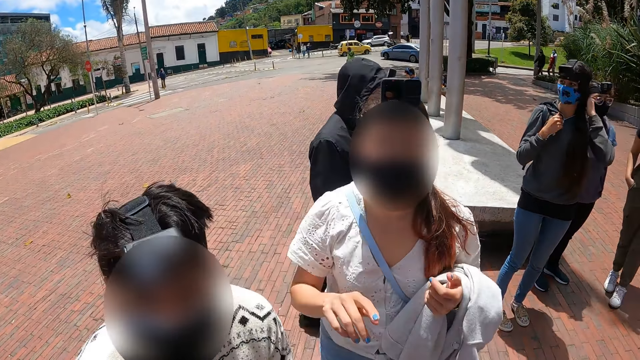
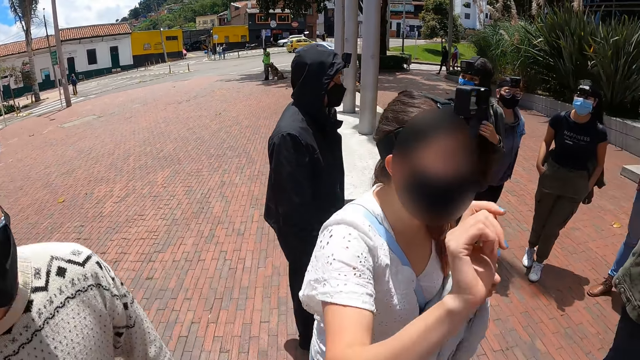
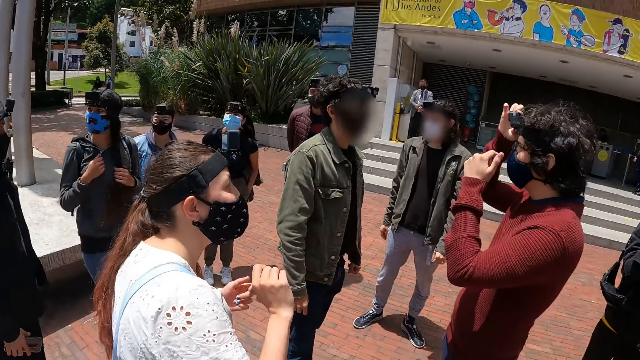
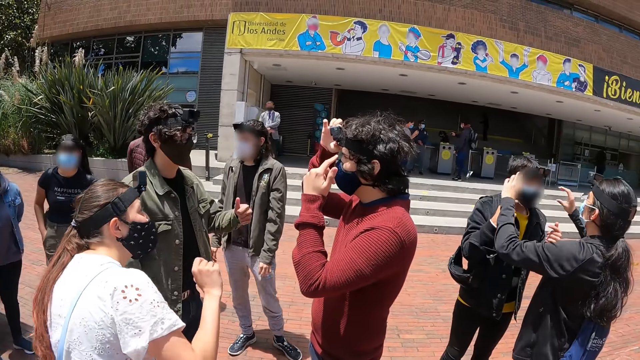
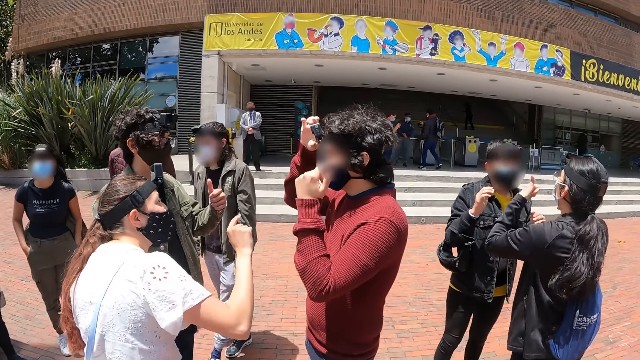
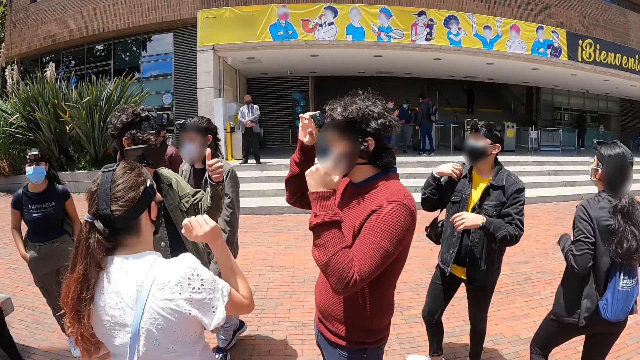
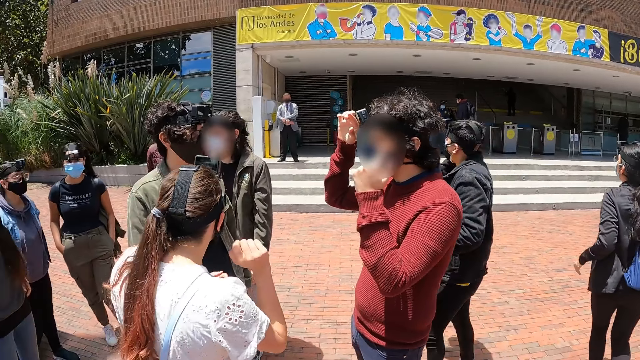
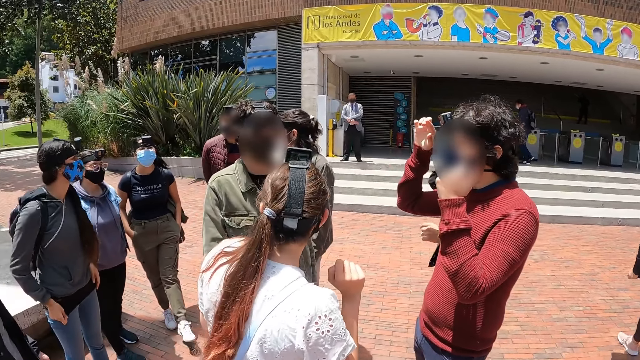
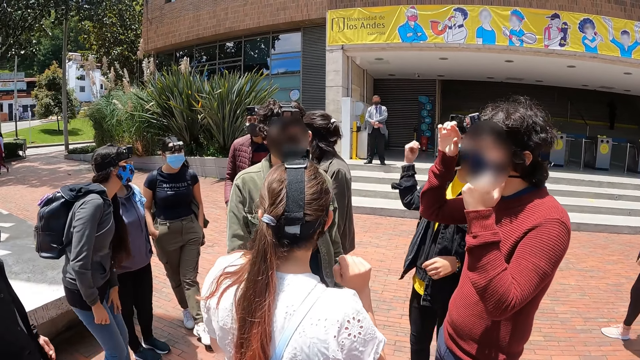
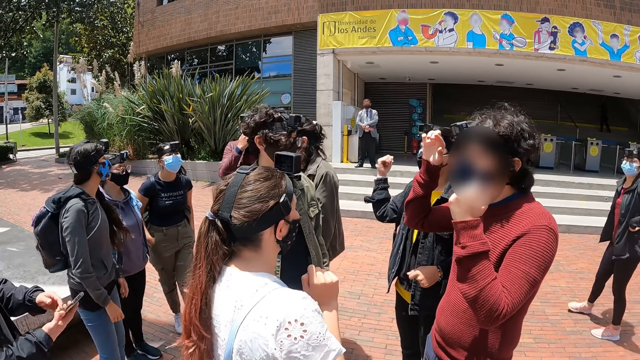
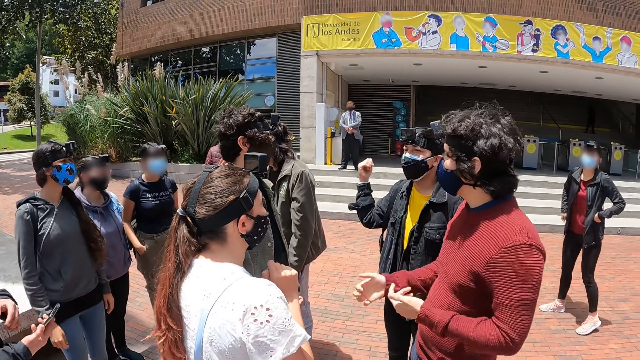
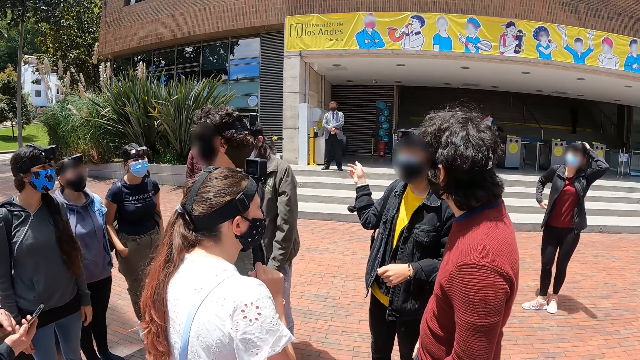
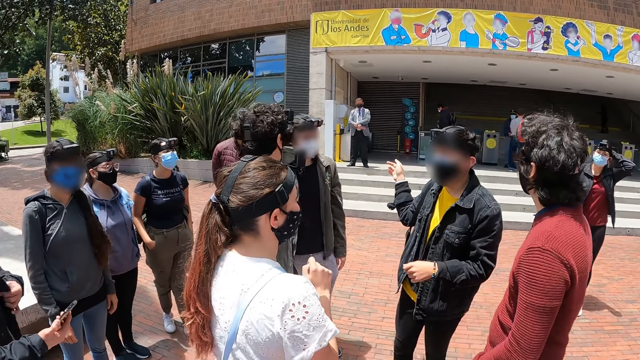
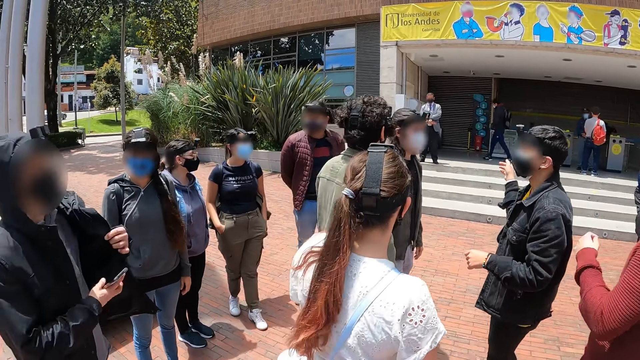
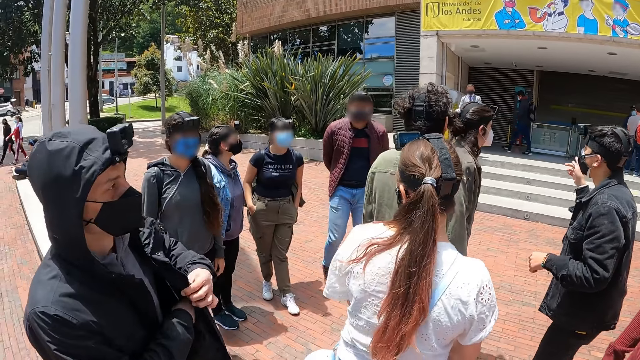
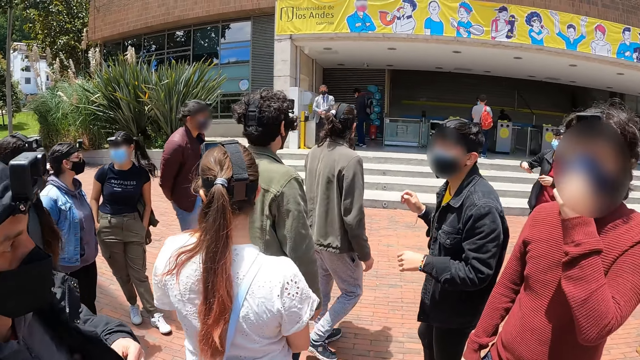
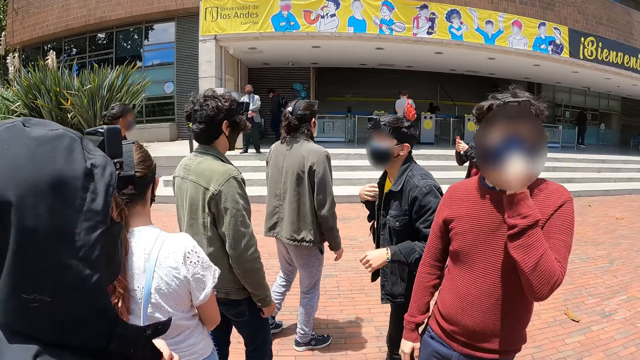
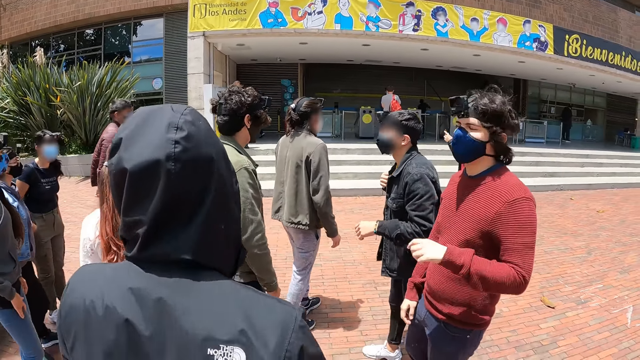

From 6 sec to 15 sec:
The camera wearer interacts with a person and another person. A woman walks towards a man, talking to the other group. The woman points at the man. The man moves back. Another man pockets the phone.

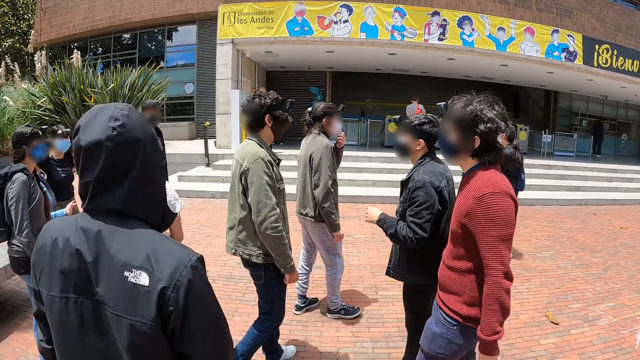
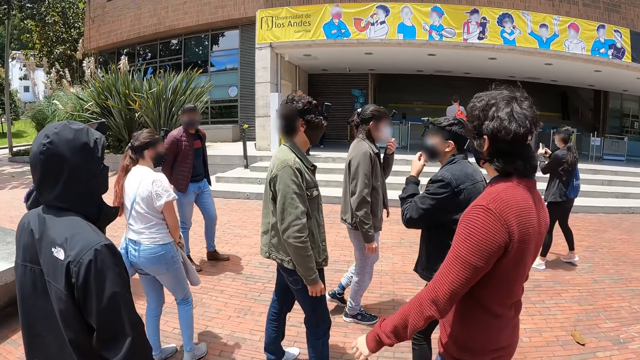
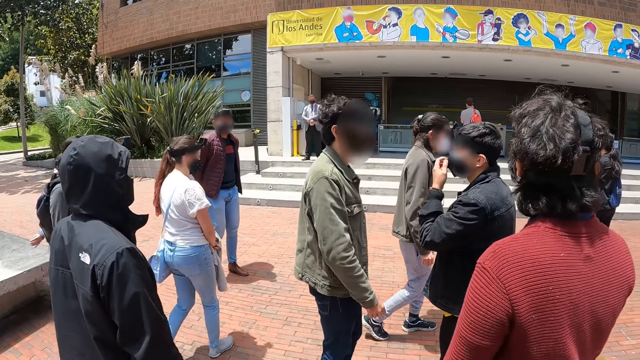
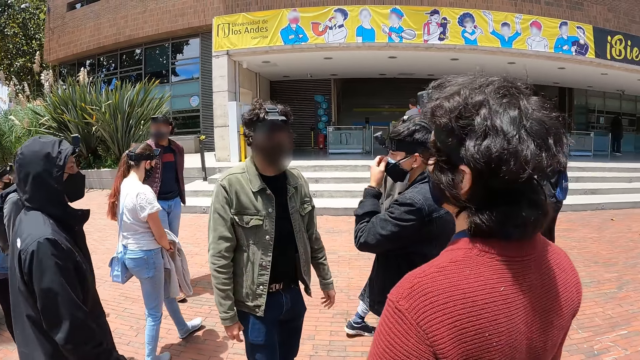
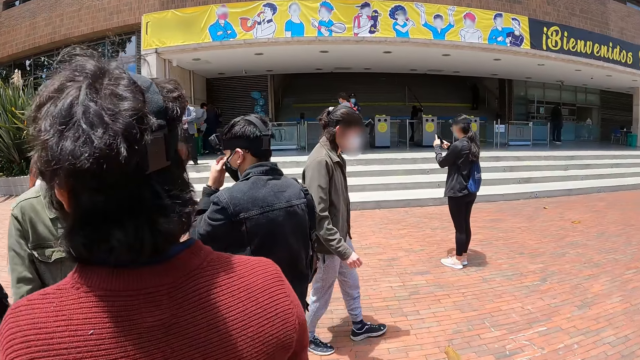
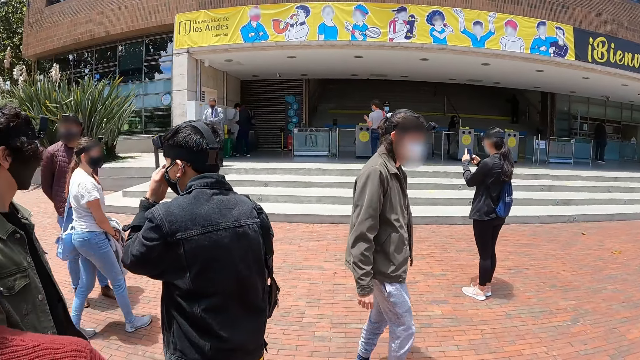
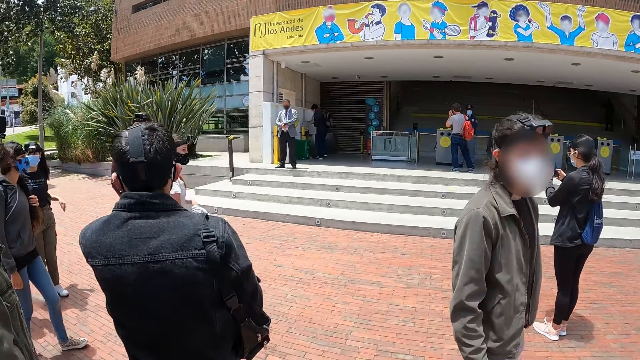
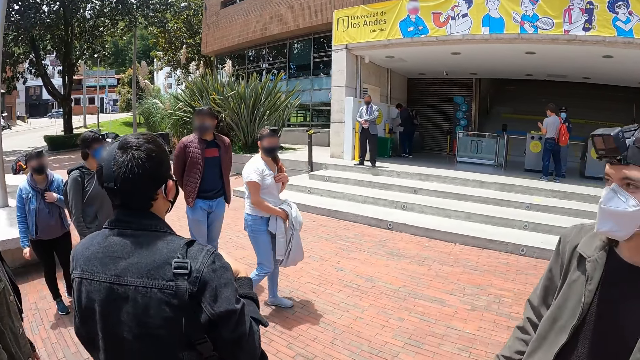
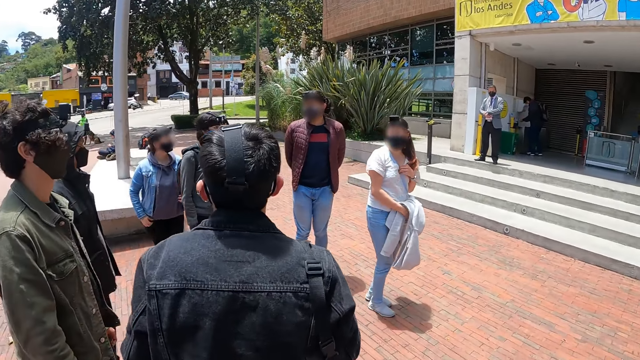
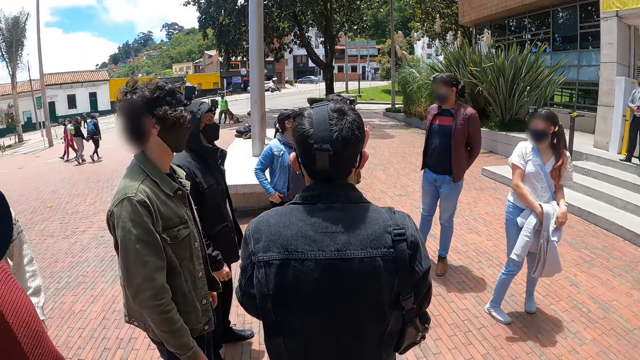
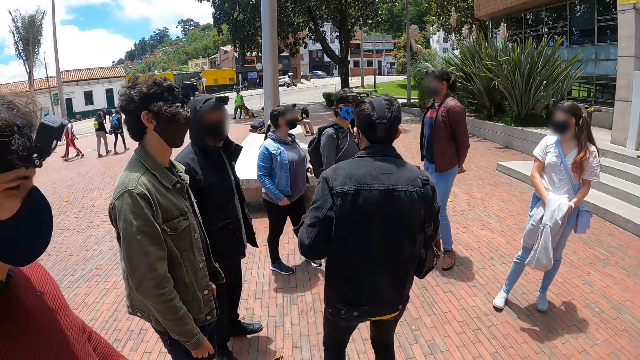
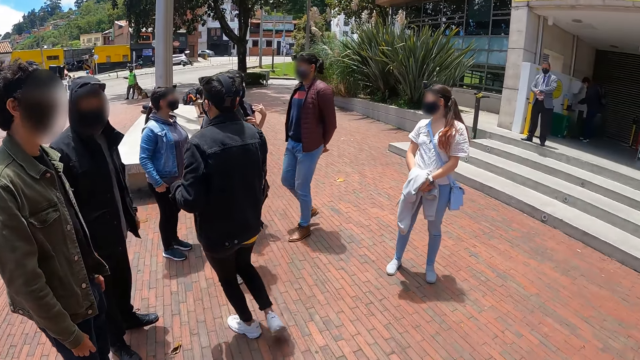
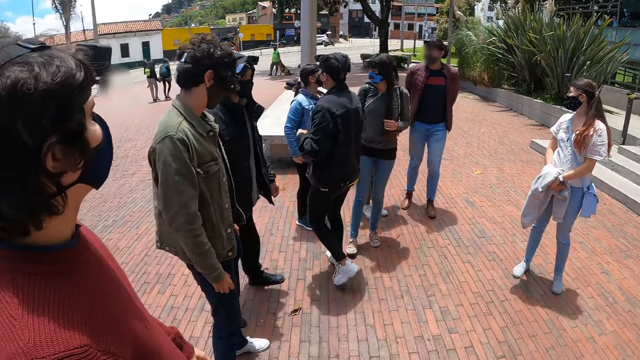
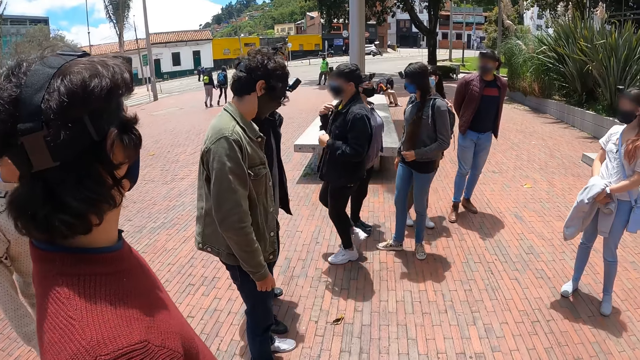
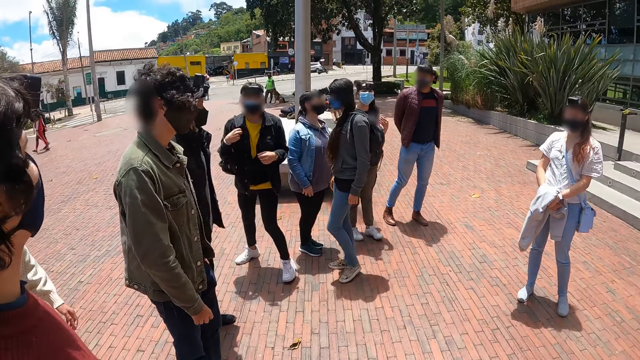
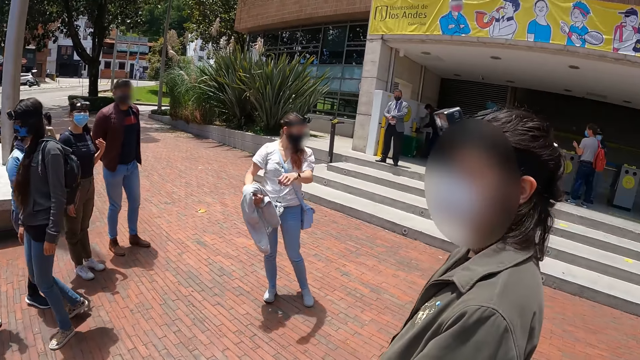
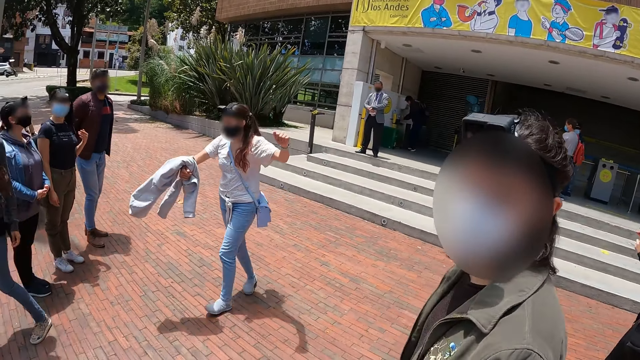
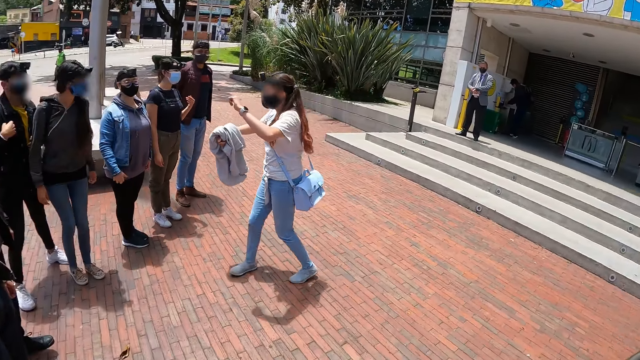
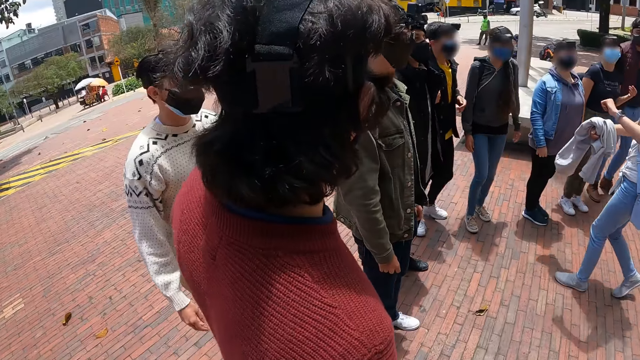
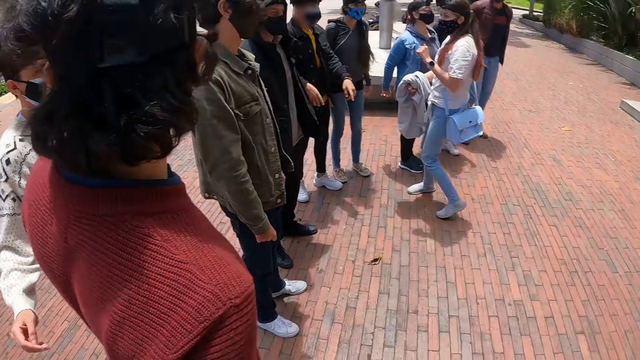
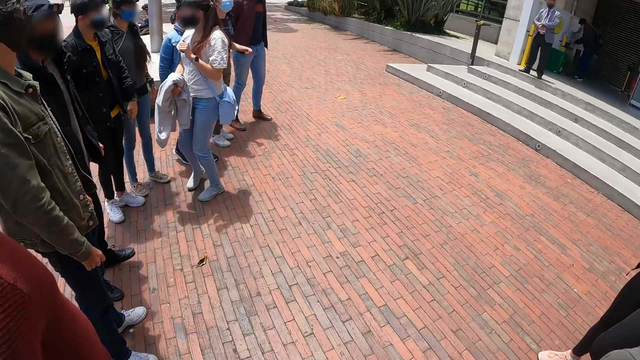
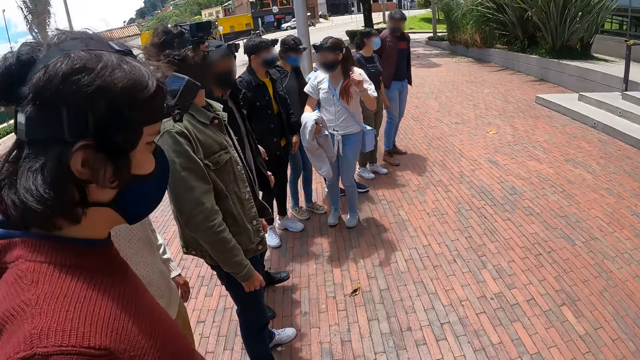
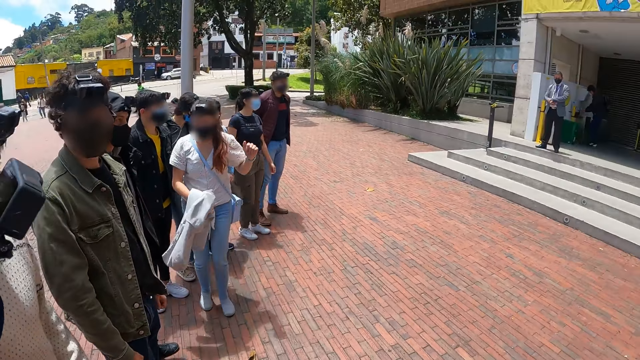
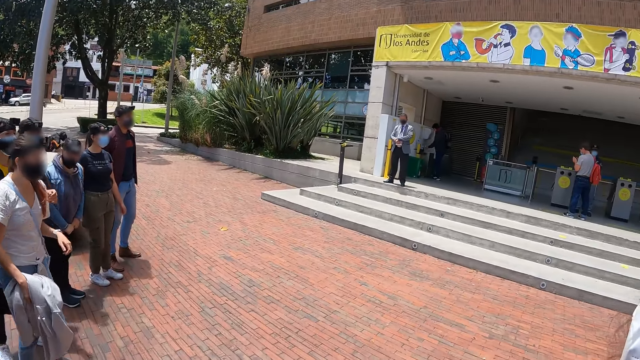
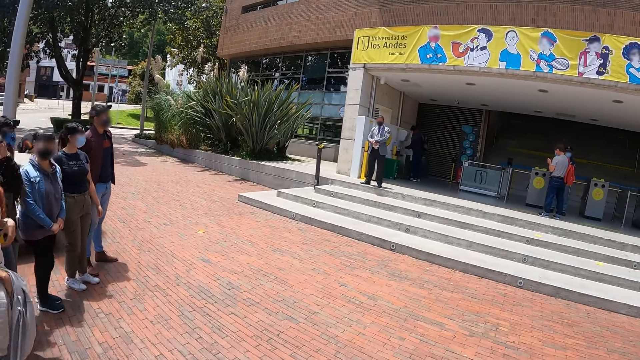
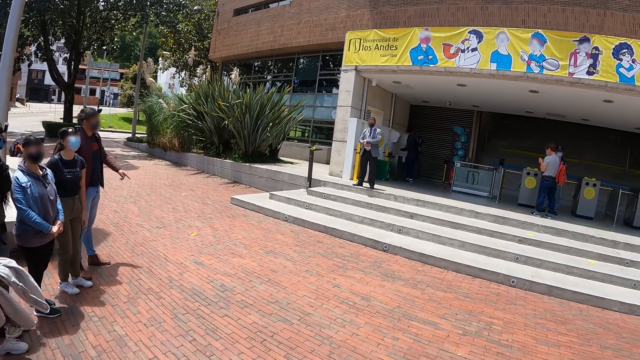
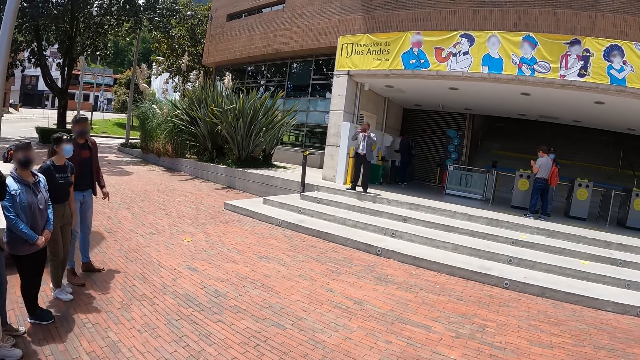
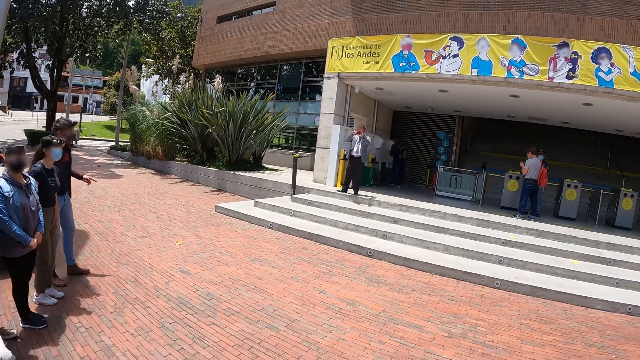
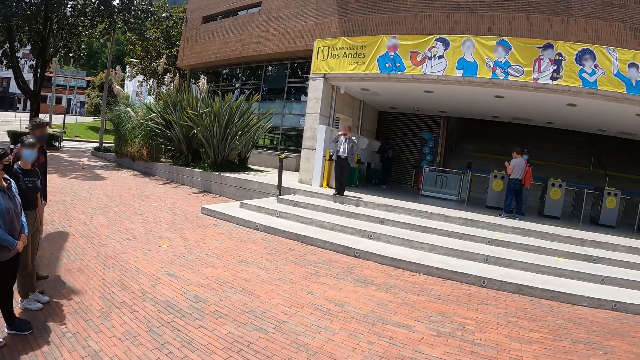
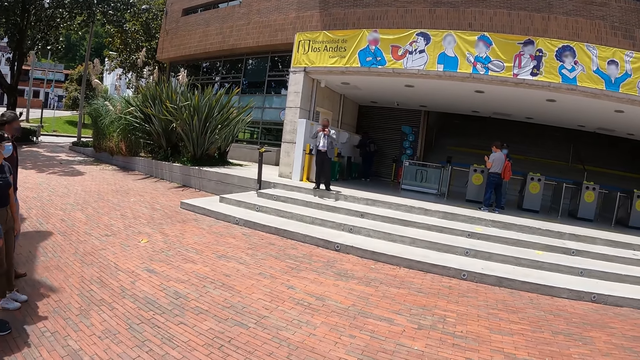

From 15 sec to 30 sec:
A man walks a little. The camera wearer slightly moves forward into a curved line made by other people. Another man touches the mask with the left hand. Another man walks along. The second man moves back, and walks along. Another man looks around. A woman walks around. The camera wearer turns around. They stand to have a photo taken.
